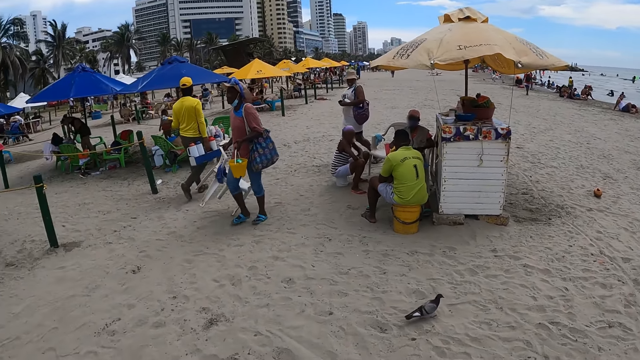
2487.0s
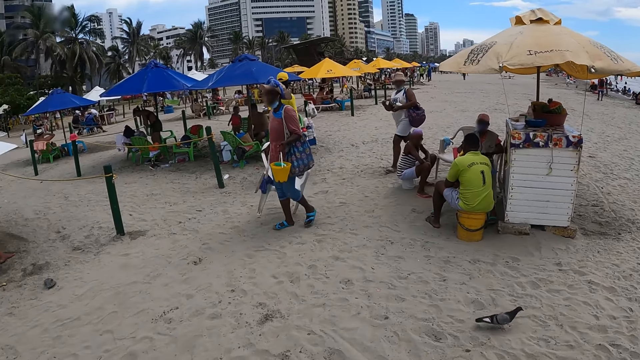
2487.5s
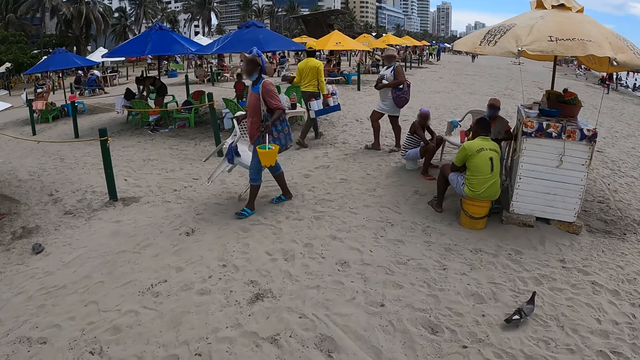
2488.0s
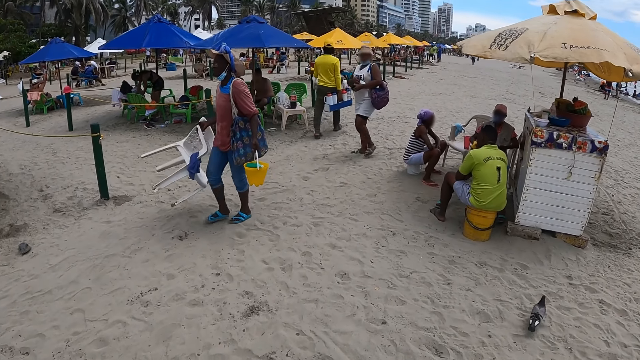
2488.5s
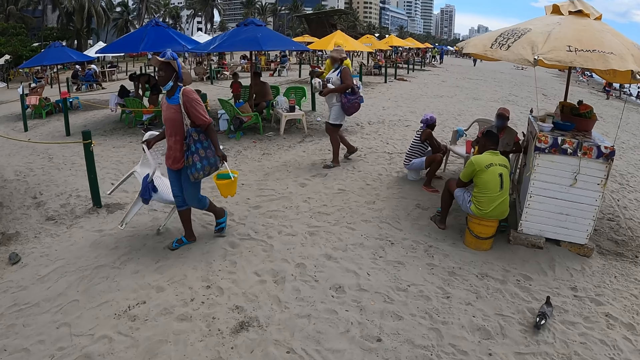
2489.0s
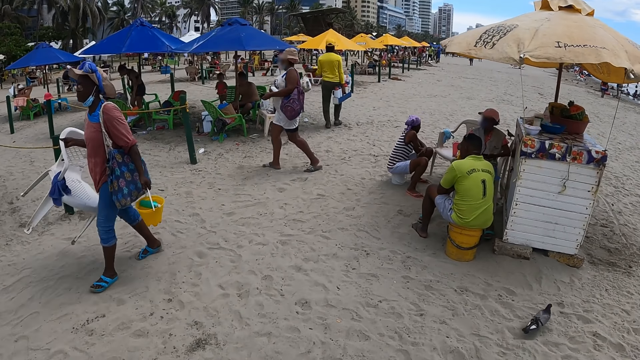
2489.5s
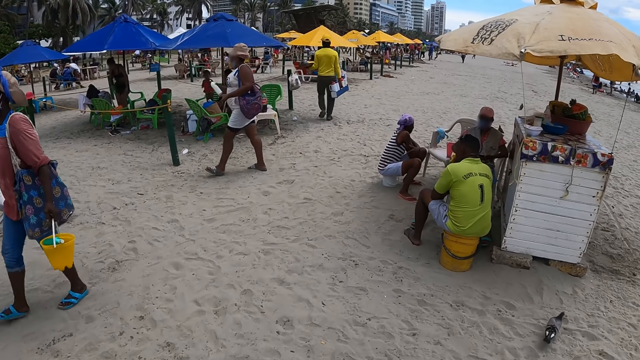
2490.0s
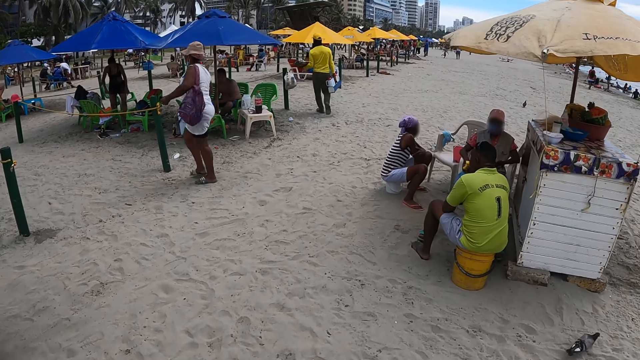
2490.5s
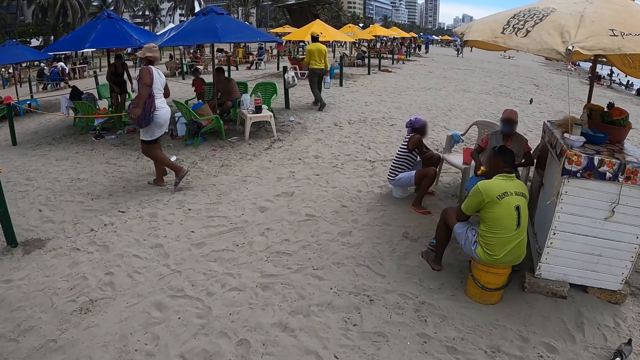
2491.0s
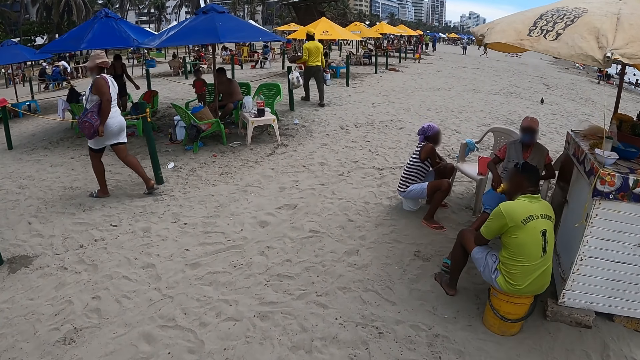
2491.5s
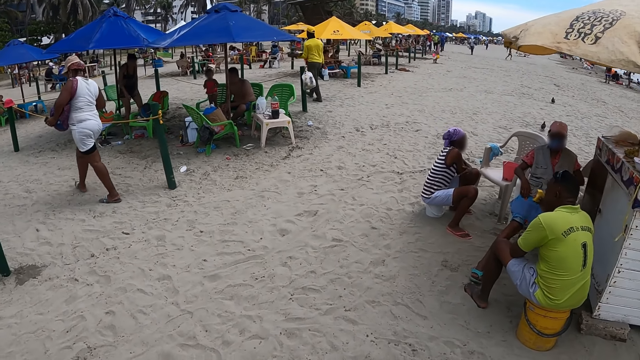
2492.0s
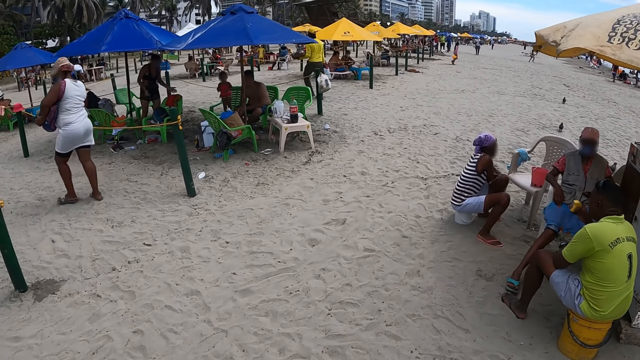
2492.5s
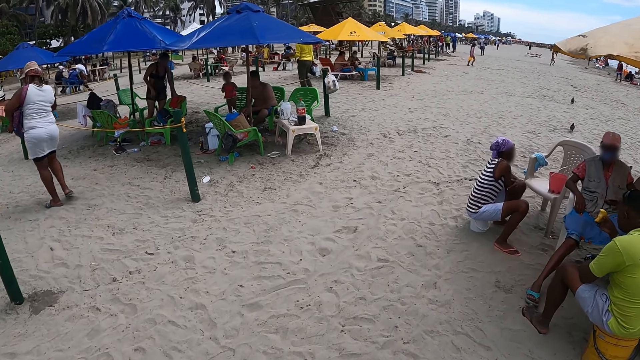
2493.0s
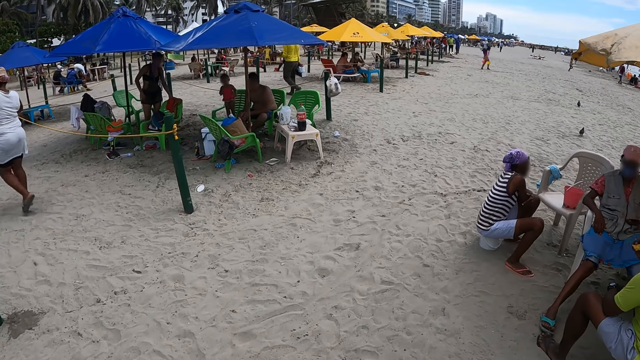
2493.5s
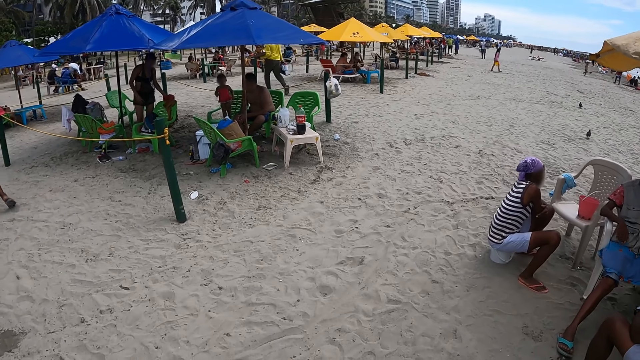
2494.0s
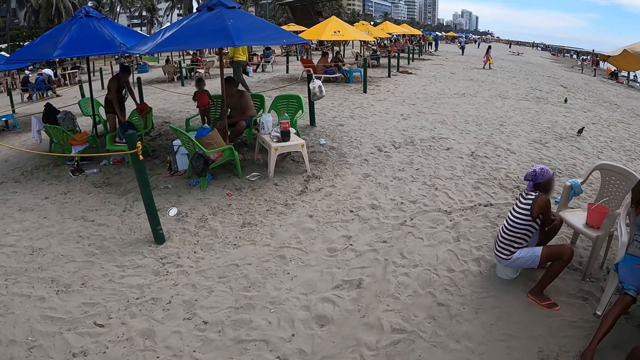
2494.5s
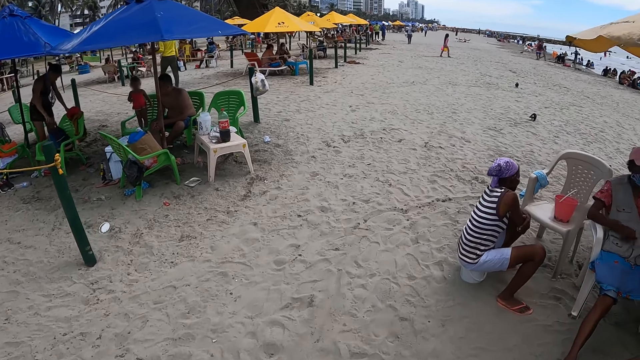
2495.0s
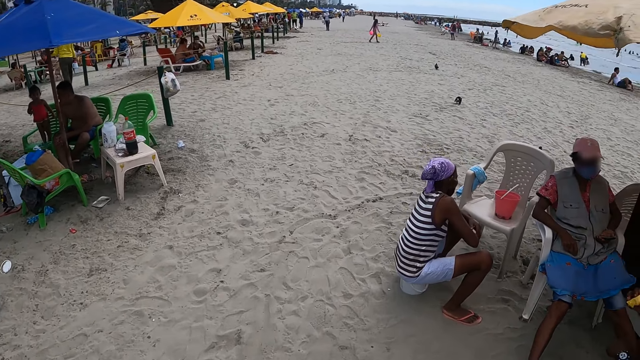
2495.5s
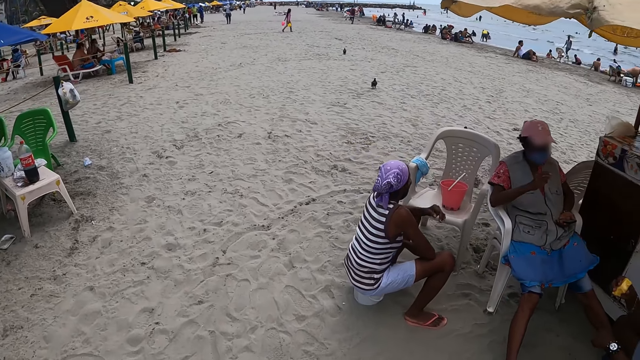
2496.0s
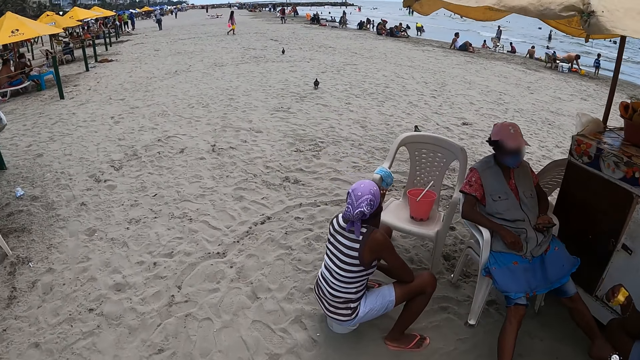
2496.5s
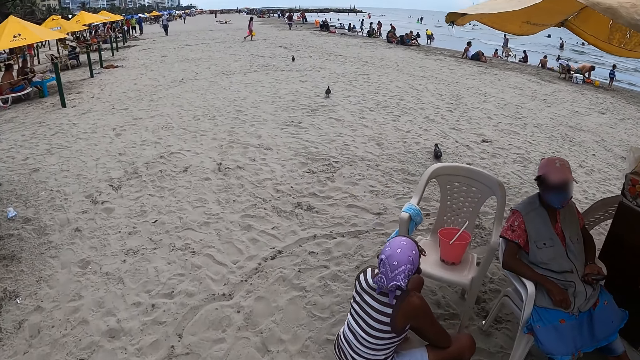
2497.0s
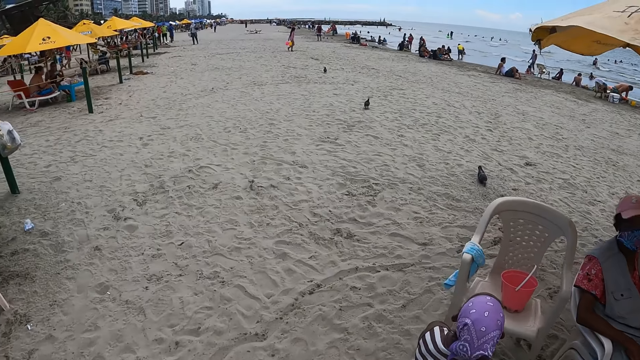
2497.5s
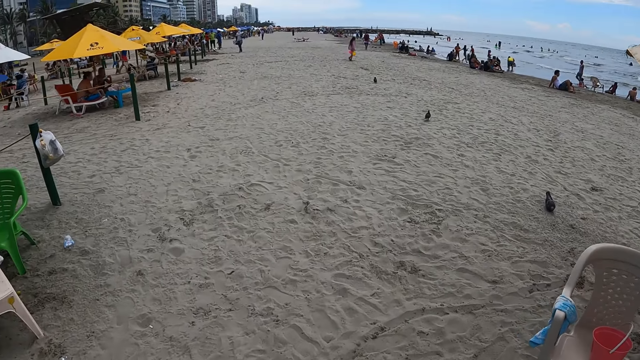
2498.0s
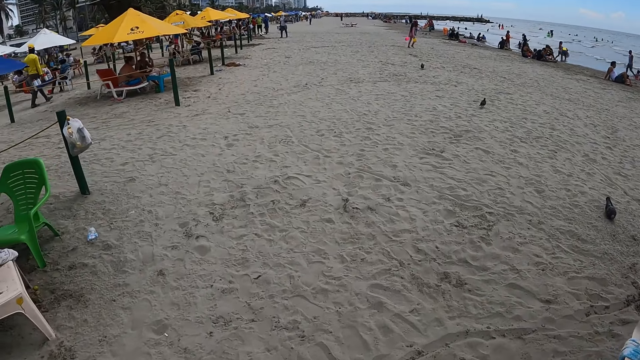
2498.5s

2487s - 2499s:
The camera wearer looks around. They walk around.

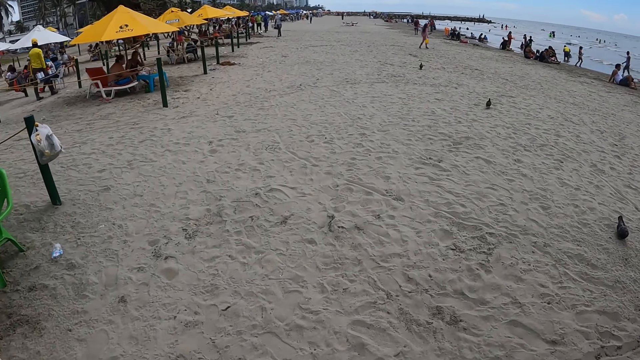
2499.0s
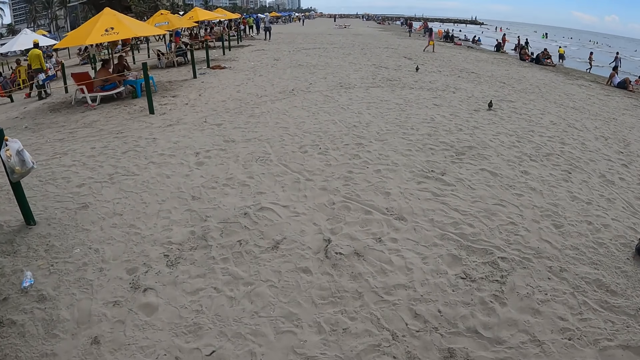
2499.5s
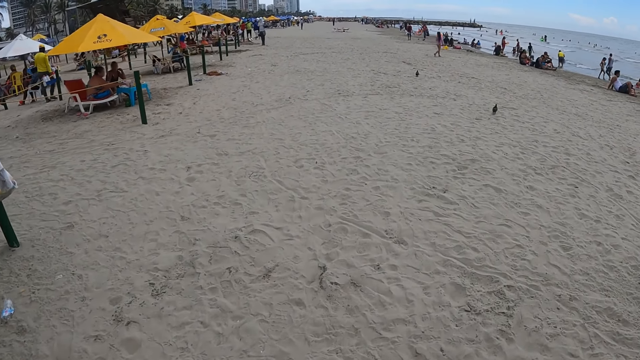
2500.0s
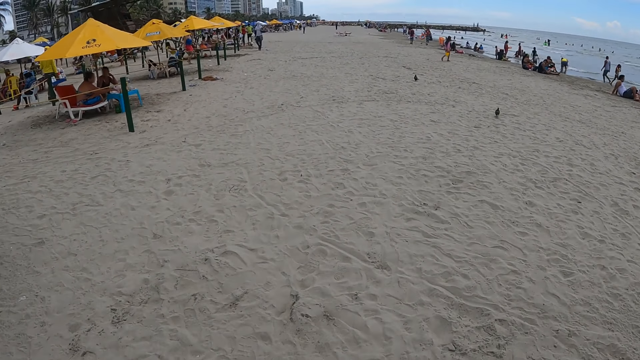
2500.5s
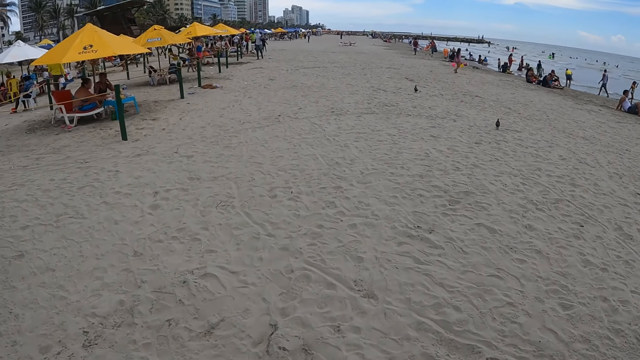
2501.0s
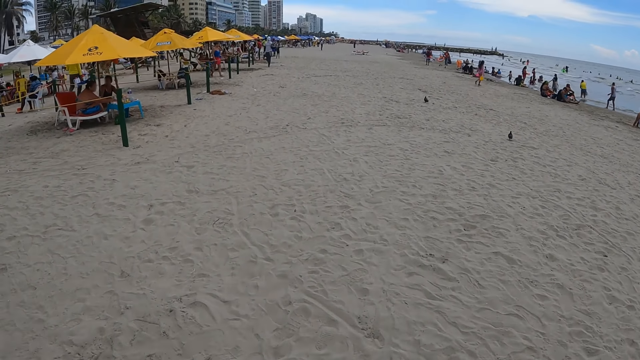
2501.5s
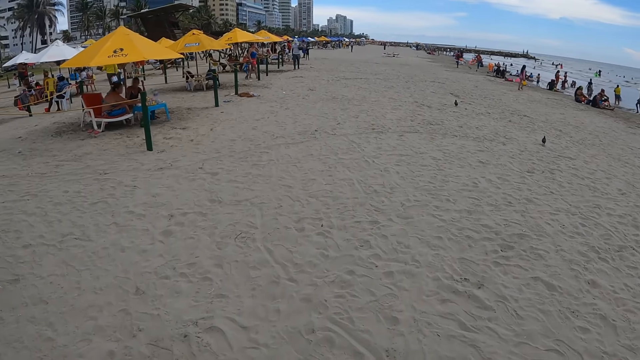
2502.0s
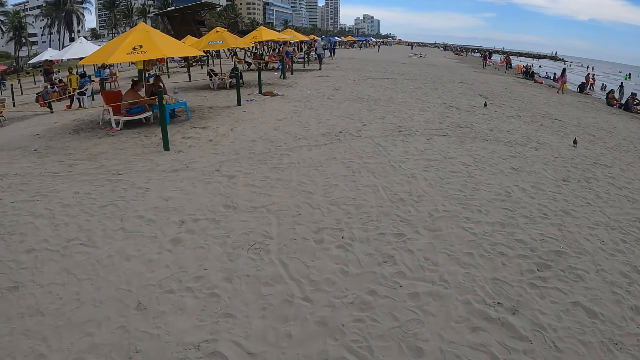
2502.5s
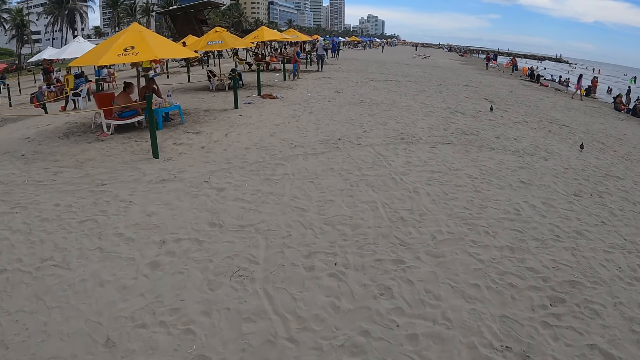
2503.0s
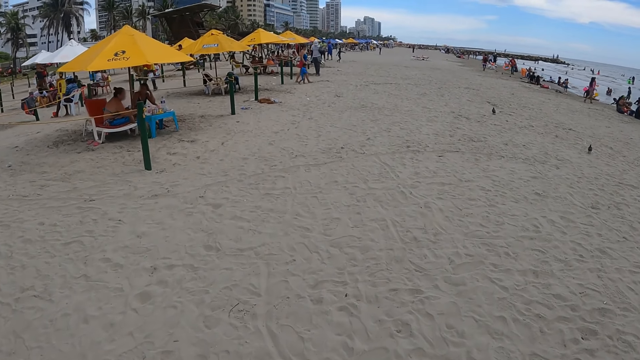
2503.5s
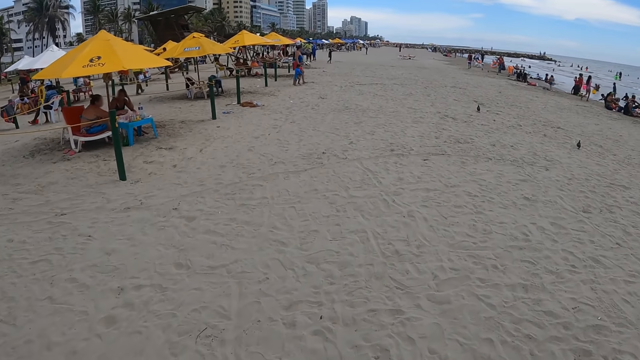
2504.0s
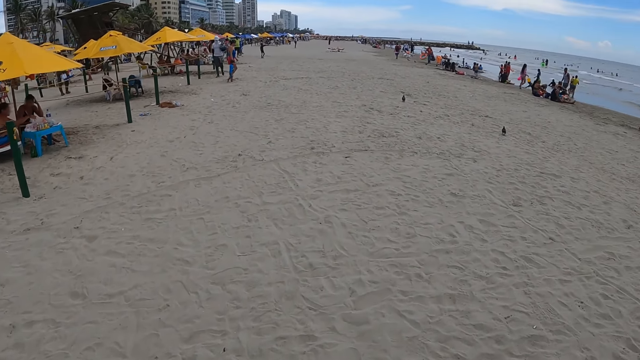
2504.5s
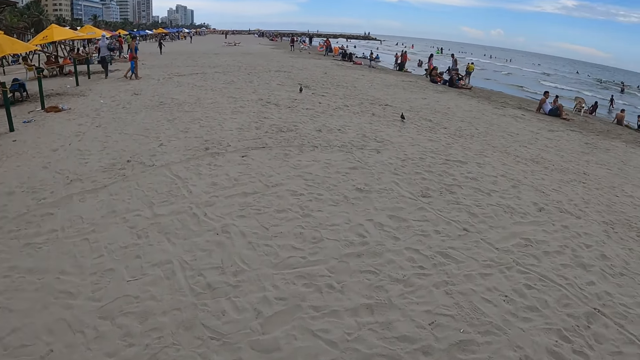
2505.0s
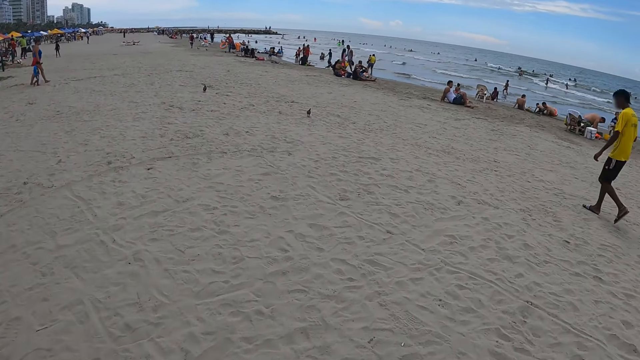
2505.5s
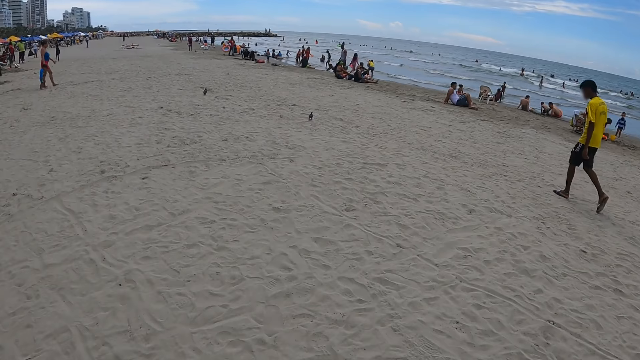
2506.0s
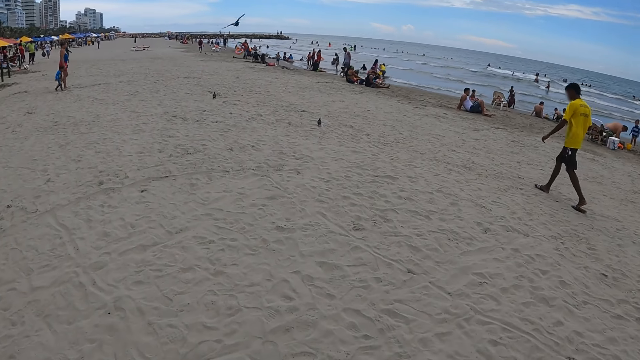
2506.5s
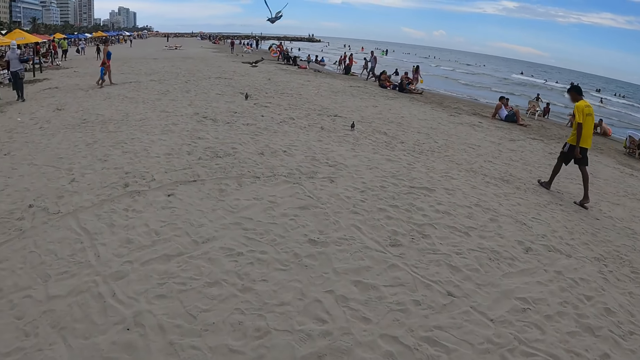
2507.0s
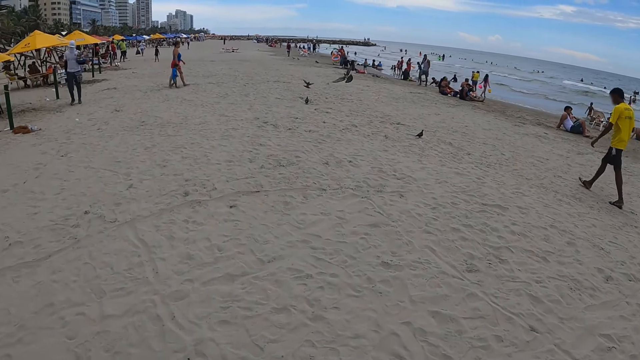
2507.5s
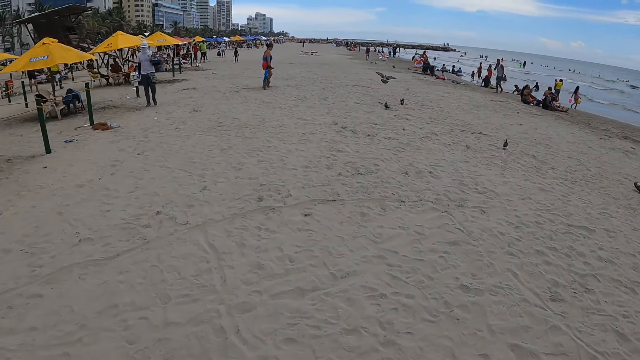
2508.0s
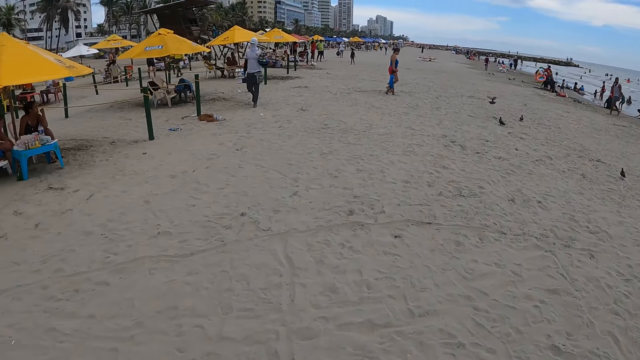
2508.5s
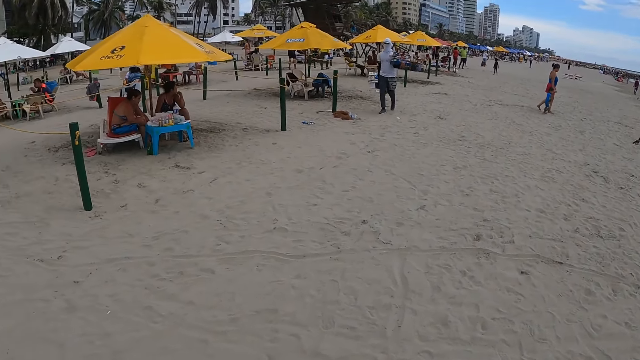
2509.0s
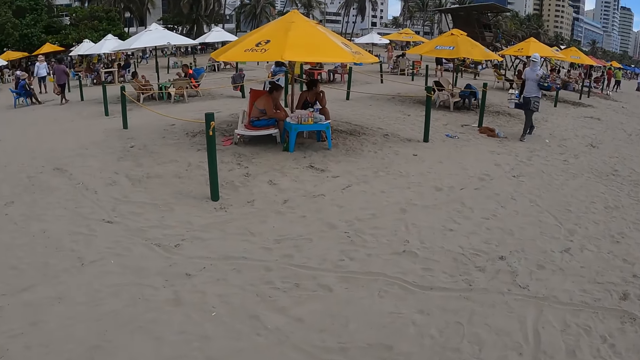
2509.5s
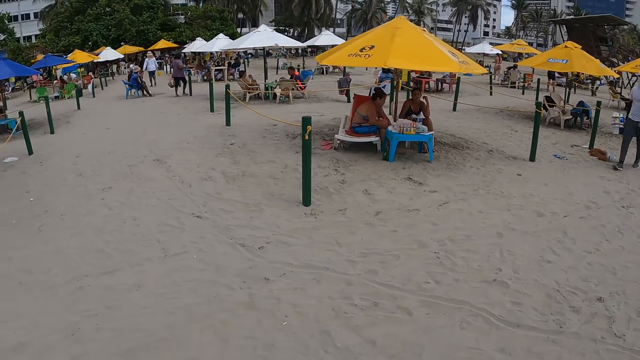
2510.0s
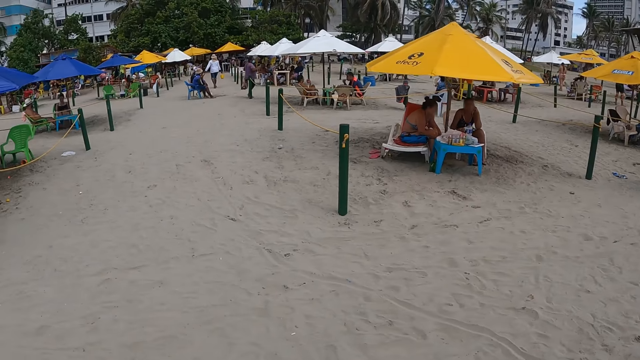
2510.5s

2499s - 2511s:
The camera wearer looks around. They look around again.
